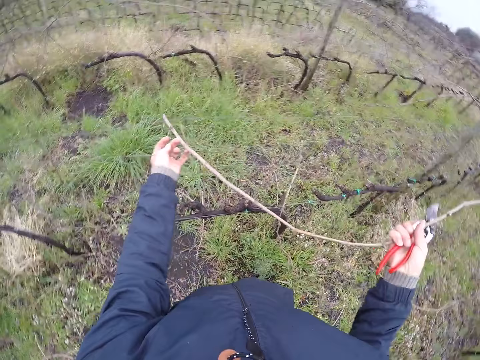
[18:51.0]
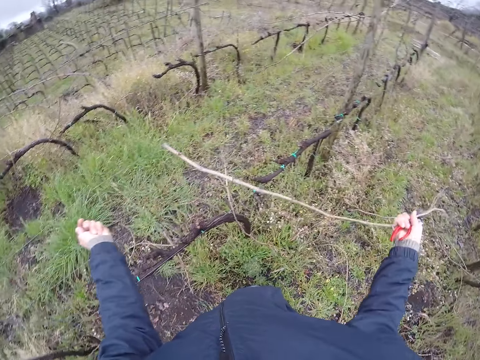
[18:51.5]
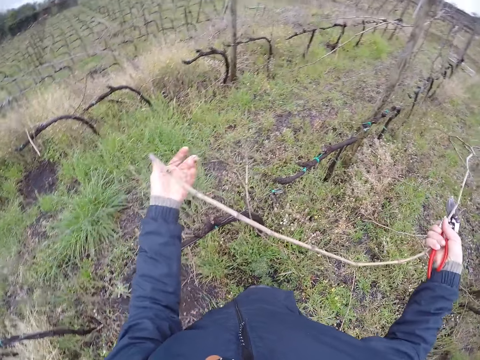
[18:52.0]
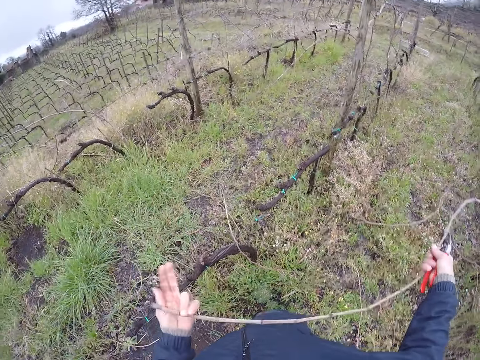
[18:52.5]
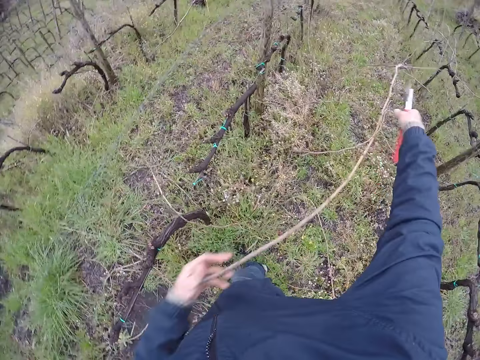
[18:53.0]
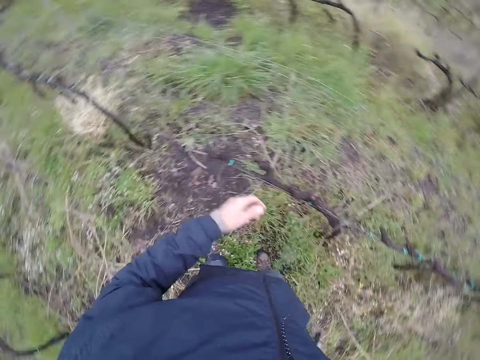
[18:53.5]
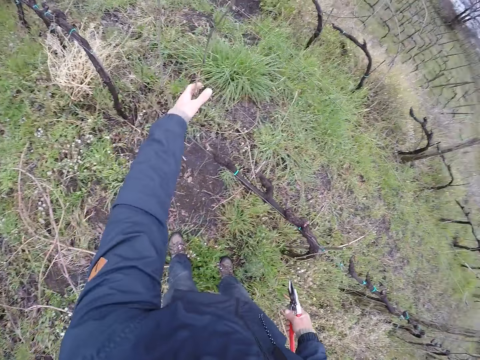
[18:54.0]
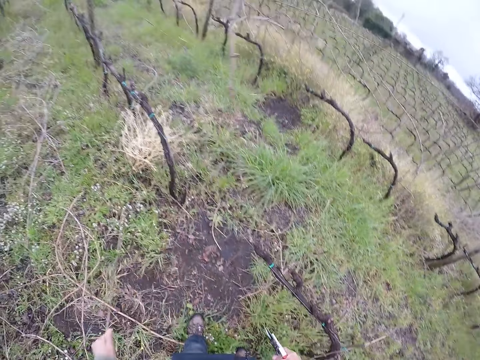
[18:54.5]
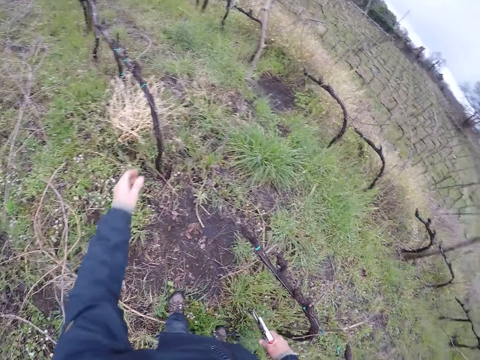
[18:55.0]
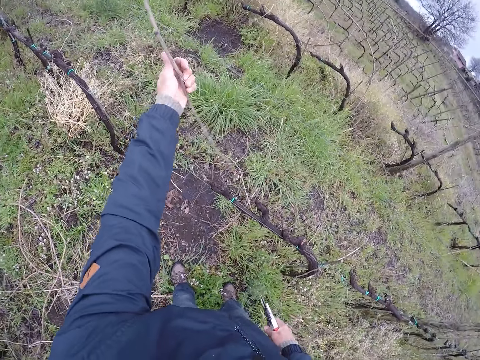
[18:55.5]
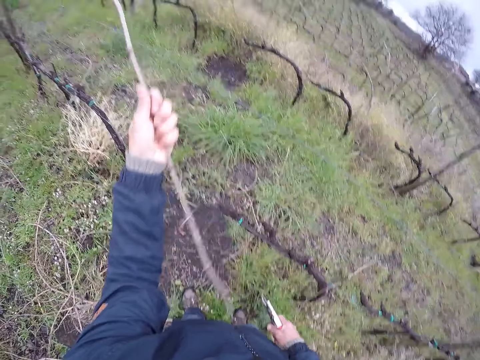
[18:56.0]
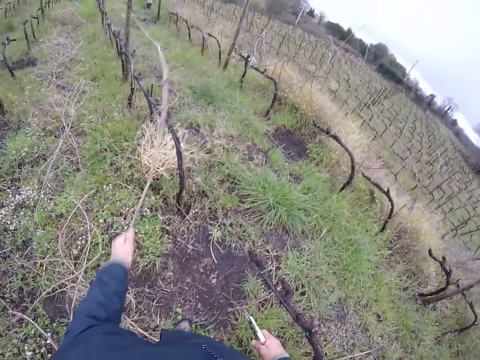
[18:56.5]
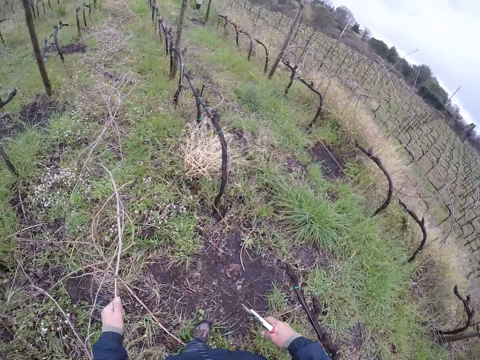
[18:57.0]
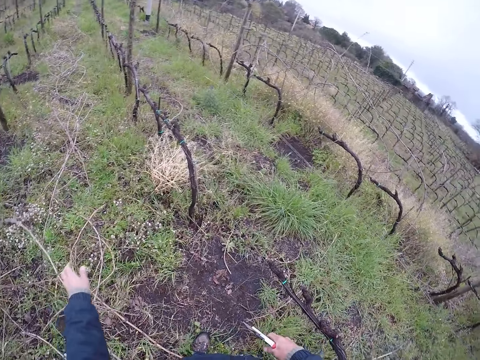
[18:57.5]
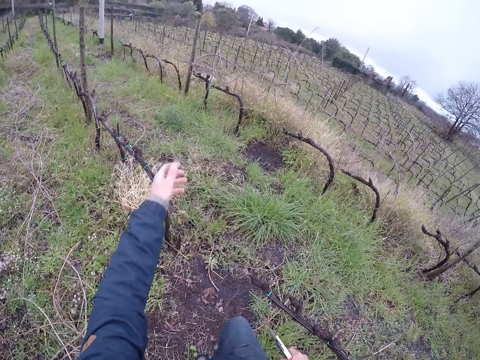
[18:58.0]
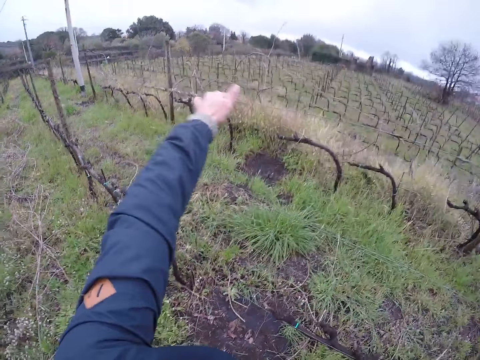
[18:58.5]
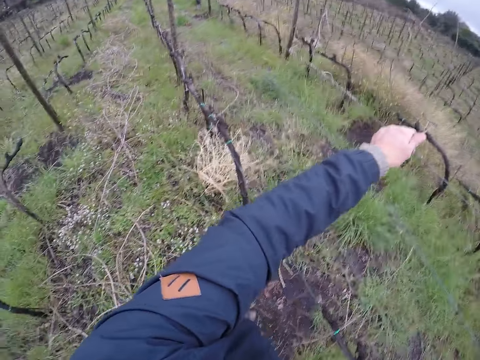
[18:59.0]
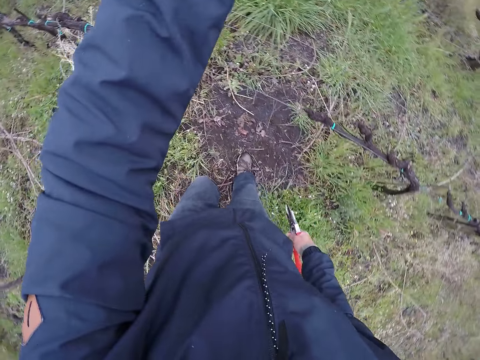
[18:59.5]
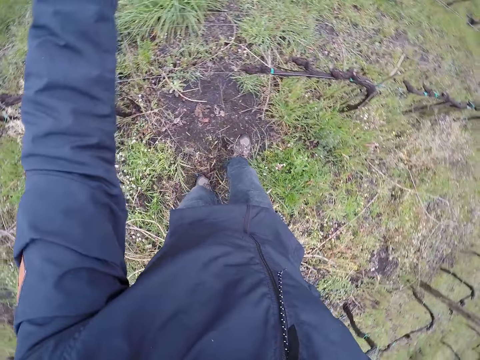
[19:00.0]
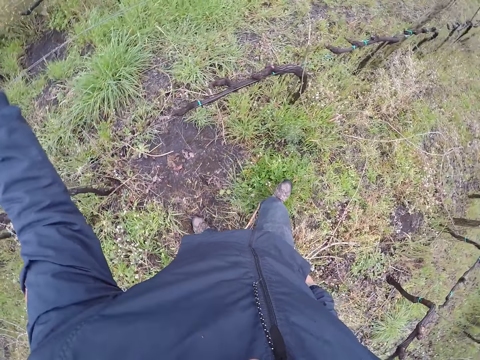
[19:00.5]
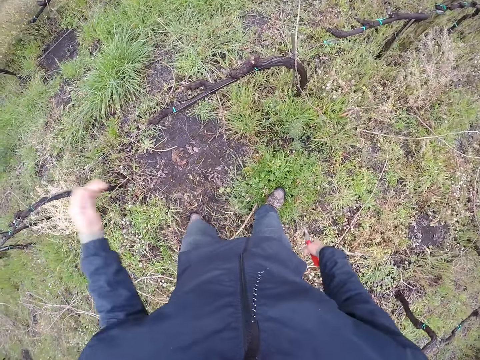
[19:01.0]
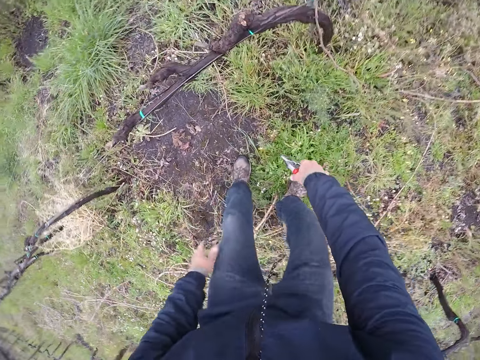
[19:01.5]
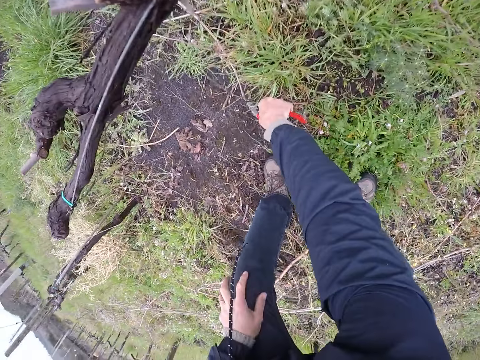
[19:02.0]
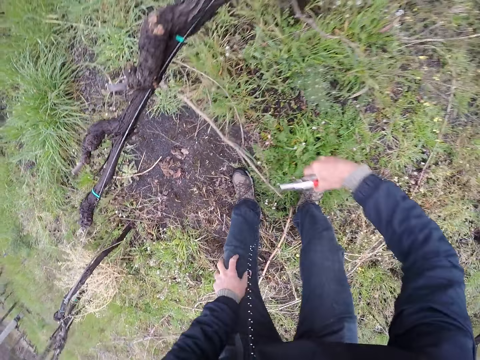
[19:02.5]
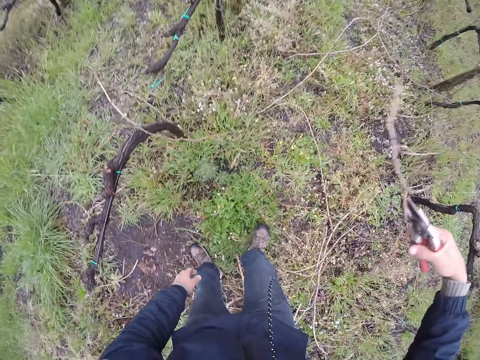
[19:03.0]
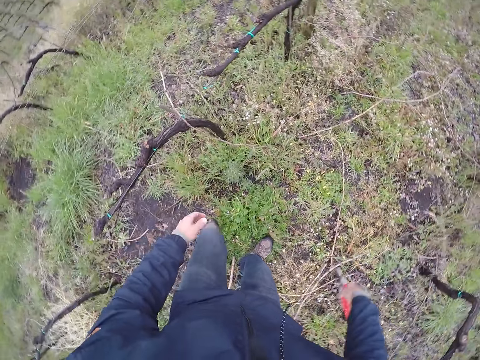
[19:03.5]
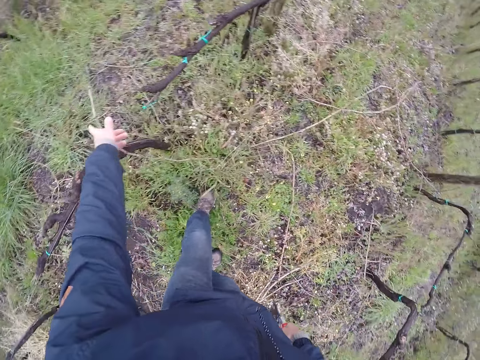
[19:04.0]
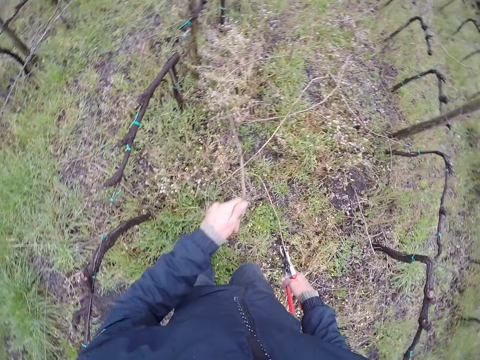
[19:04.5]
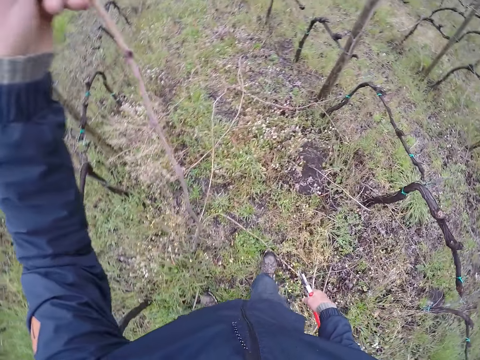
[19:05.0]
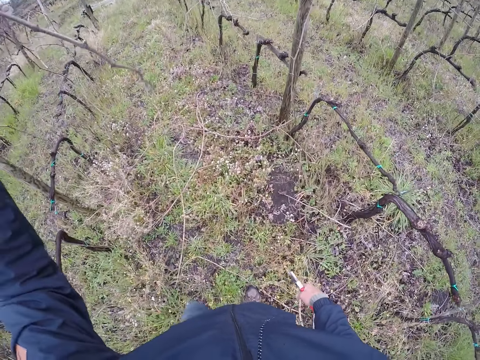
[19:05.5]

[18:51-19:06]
The camera wearer pulls the twig using both hands. He removes his left hand from the twig. He holds the twig using both hands. He drops the twig on the ground using both hands. He pulls down a branch with his left hand. He picks a twig using his left hand. He drops the twig on the ground using his left hand. He pulls down a branch with his left hand. He drops a twig on the ground using his left hand. He holds a wire with his left hand. He pulls a twig using his left hand. He removes his left hand from the twig. He touches his left knee with his left hand. He picks a branch on the ground with a wire cutter or pruning shear in his right hand. He throws the branch on the ground with the pruning shear in his right hand. He holds a stem with his left hand. He pulls a branch with his left hand.

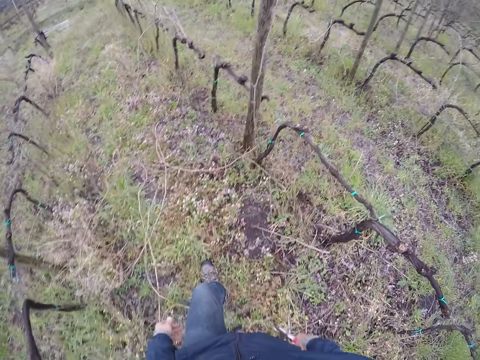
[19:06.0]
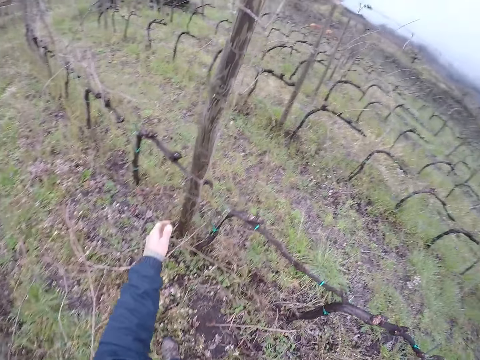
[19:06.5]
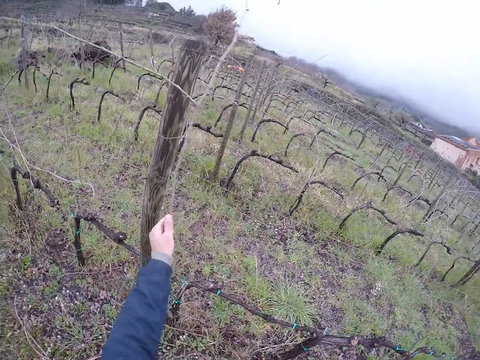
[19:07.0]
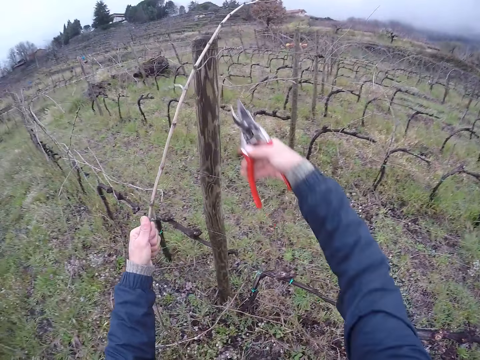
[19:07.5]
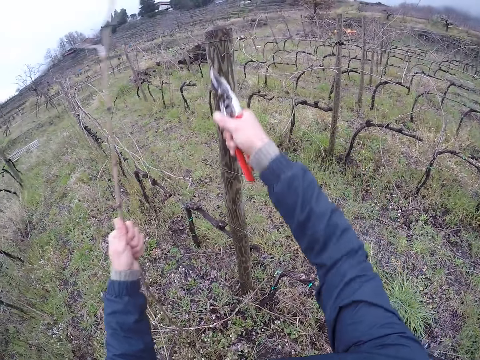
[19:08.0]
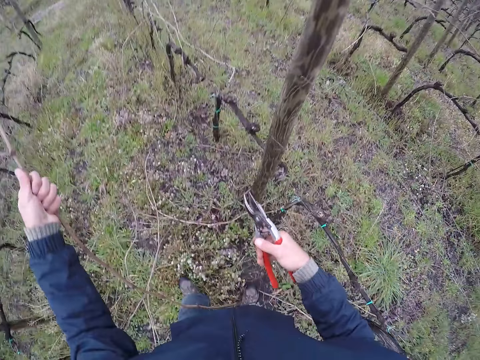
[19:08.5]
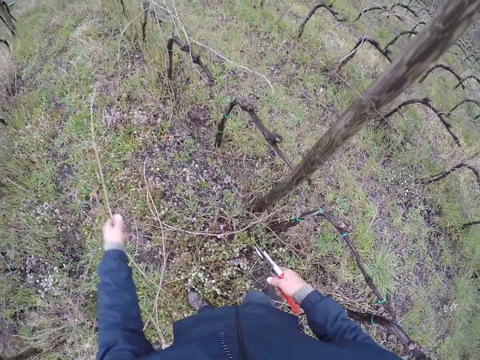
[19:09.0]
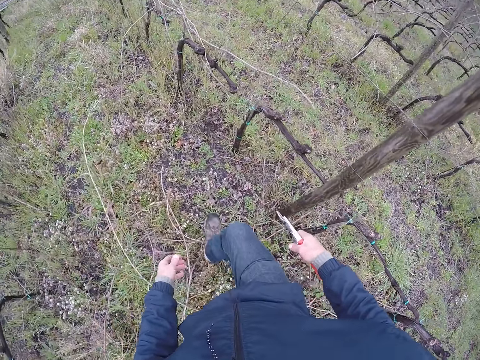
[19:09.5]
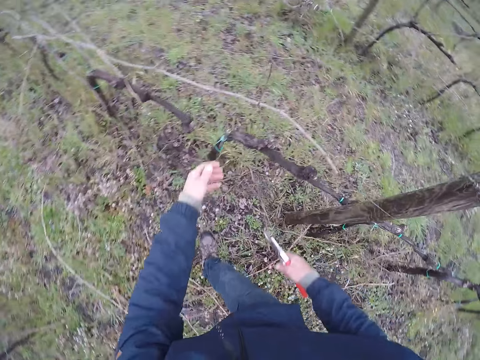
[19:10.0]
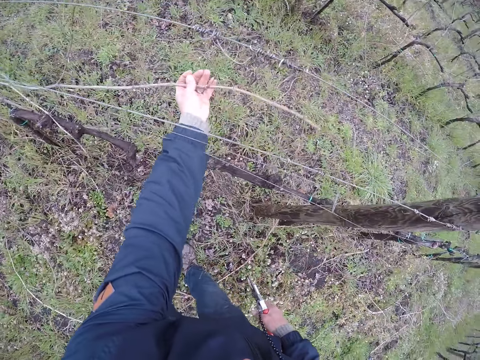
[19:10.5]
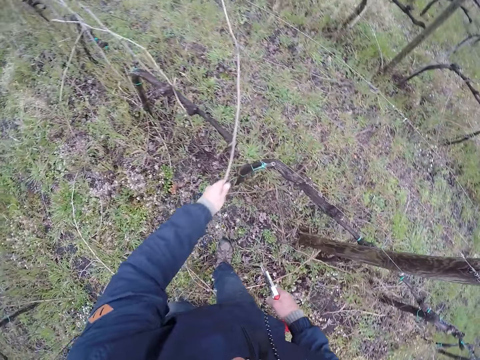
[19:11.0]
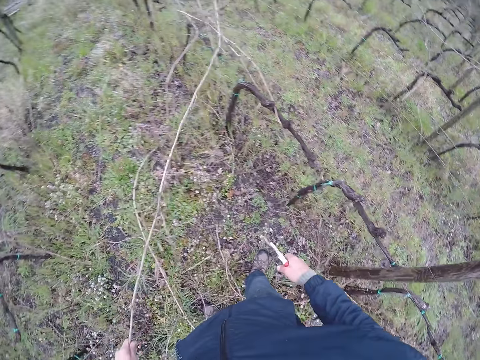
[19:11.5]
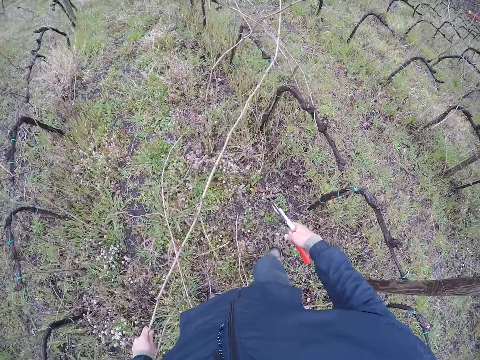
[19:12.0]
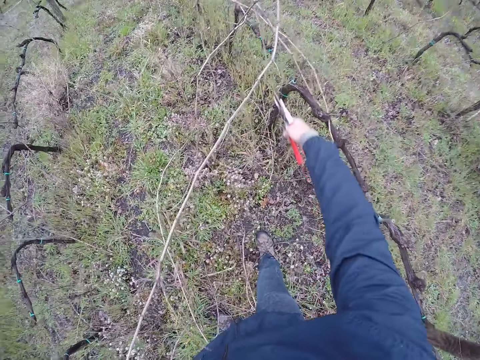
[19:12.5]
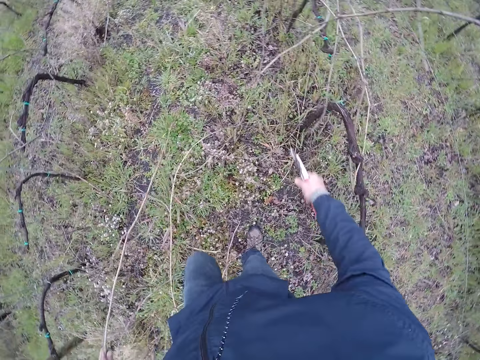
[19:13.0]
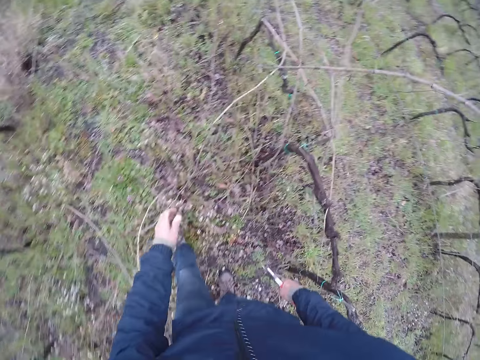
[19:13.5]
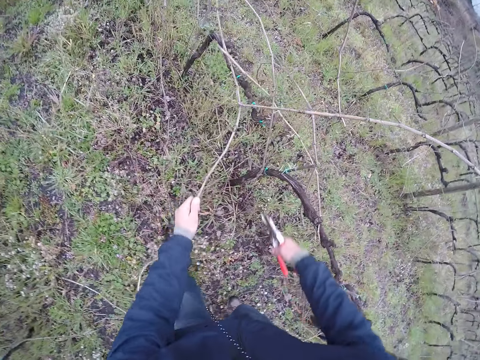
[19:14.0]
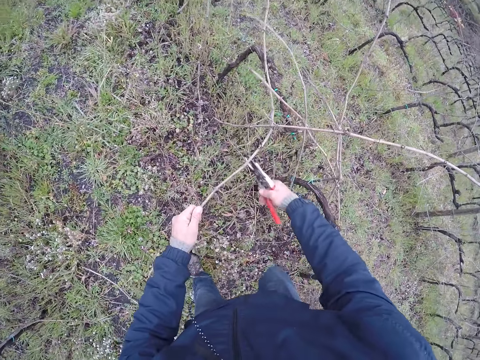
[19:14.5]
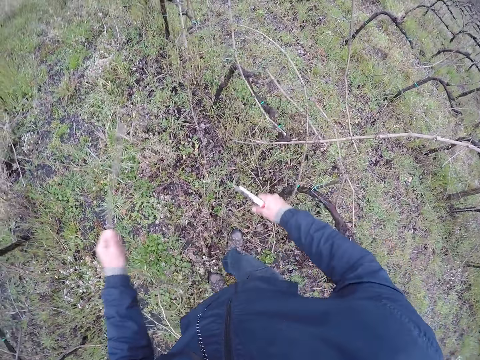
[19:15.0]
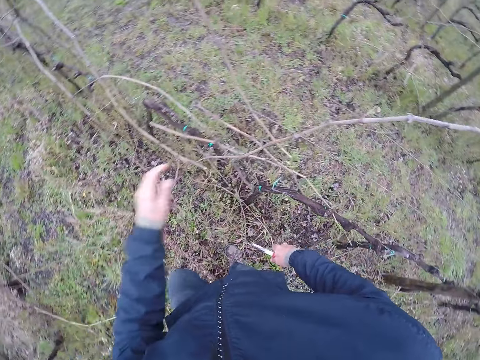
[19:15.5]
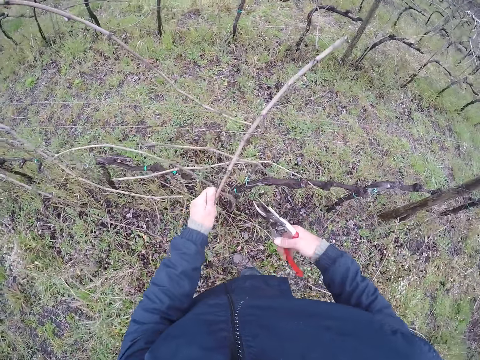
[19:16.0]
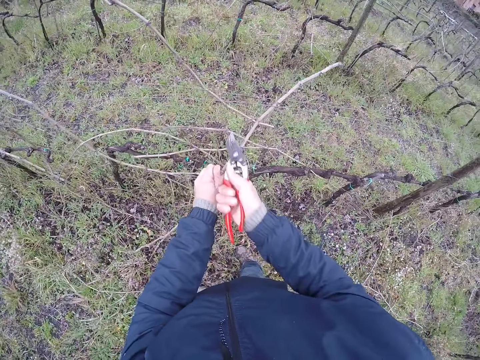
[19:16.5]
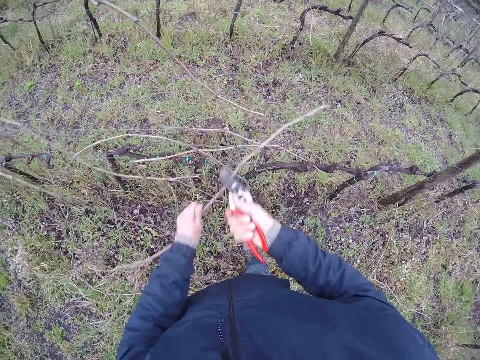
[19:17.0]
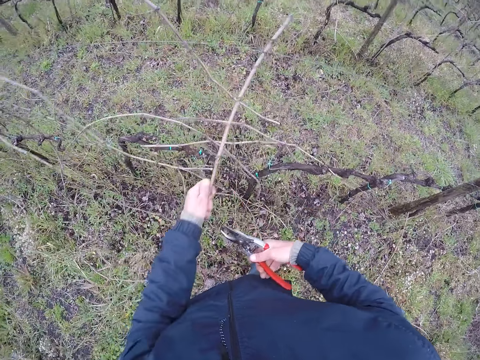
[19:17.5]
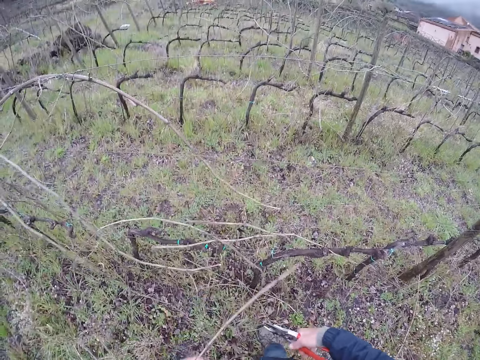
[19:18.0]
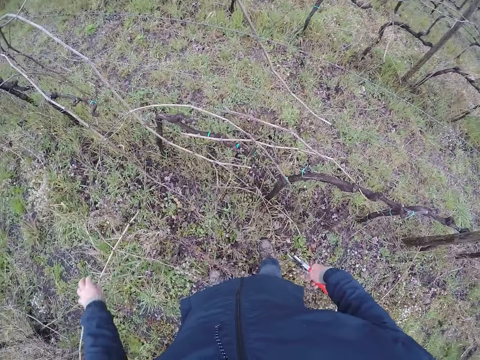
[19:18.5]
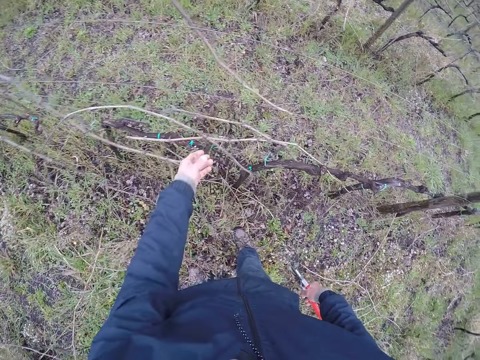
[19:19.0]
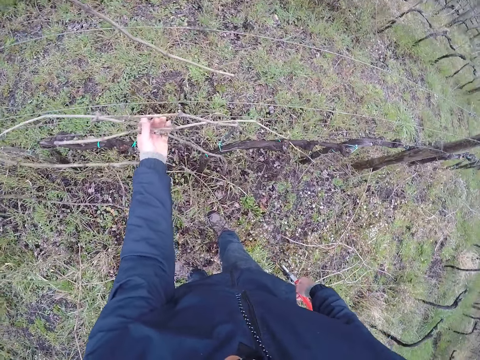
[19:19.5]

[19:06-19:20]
The camera wearer drops the branch on the ground with his left hand. He holds a branch with his left hand. He pulls a twig using his left hand. He cuts a branch in his left hand with a pruning shear in his right hand. He throws the branch to the ground with his left hand. He makes a step. He pulls a branch with his left hand. He cuts the branch in his left hand with the pruning shear in his right hand. He drops the twig on his left hand to the ground. He pulls a branch with his left hand. He cuts the branch in his left hand with the pruning shear in his right hand. He throws the branch to the ground with his left hand. He pulls a branch with his left hand. He cuts the branch in his left hand with the pruning shear in his right hand. He pulls a branch with his left hand. He throws the branch to the ground with his left hand. He pulls some branches with his left hand.
